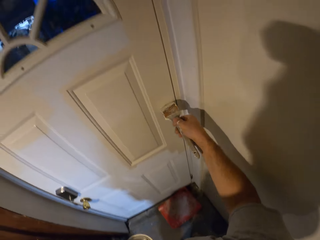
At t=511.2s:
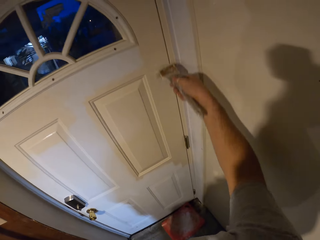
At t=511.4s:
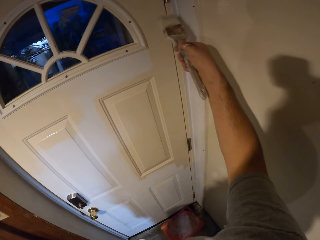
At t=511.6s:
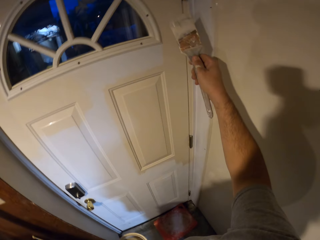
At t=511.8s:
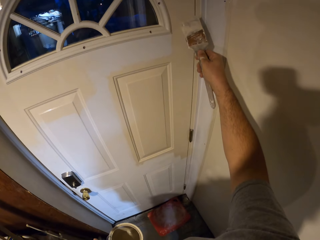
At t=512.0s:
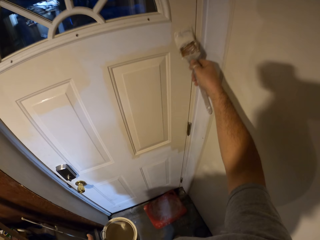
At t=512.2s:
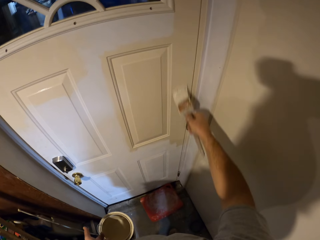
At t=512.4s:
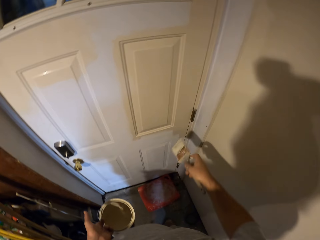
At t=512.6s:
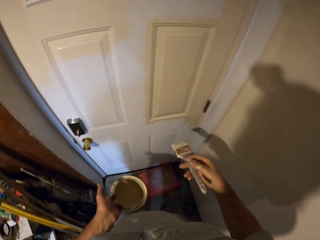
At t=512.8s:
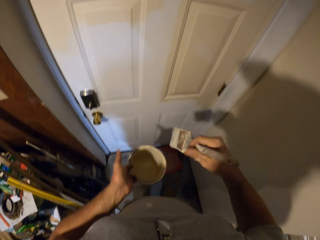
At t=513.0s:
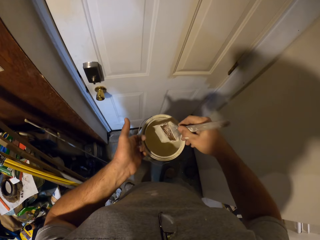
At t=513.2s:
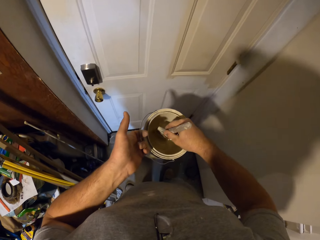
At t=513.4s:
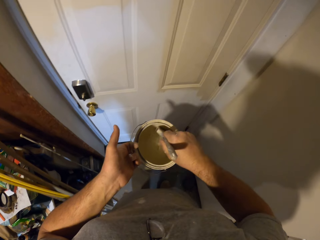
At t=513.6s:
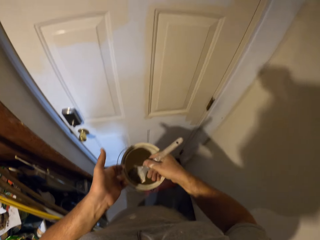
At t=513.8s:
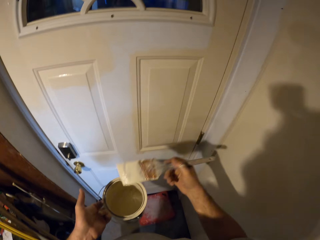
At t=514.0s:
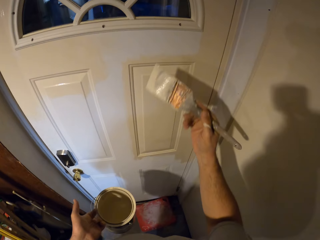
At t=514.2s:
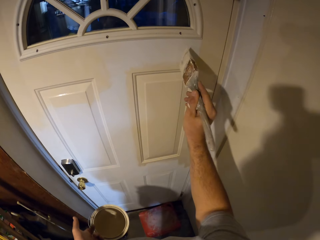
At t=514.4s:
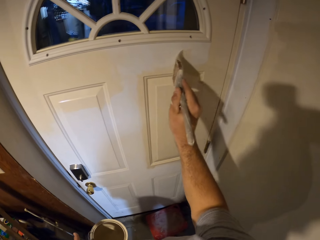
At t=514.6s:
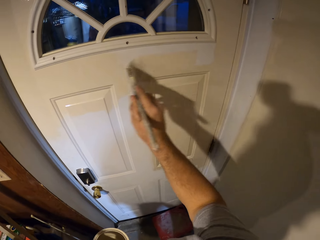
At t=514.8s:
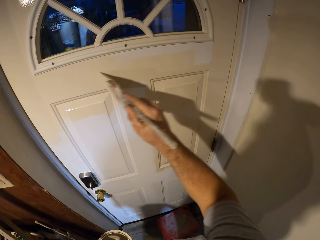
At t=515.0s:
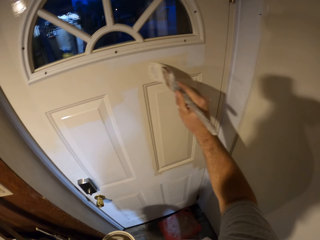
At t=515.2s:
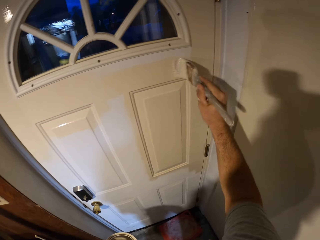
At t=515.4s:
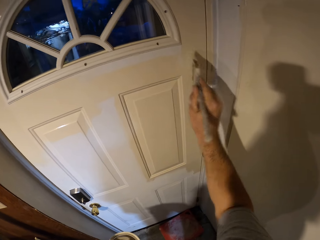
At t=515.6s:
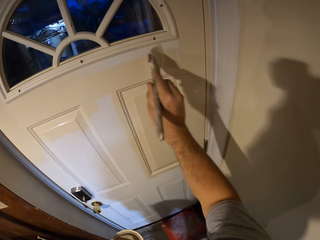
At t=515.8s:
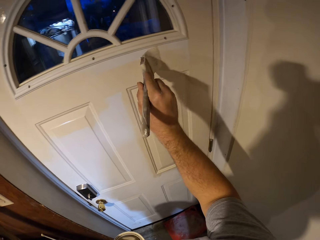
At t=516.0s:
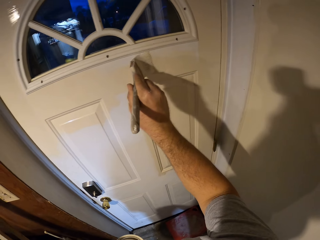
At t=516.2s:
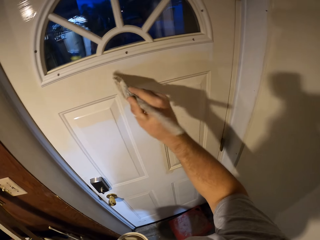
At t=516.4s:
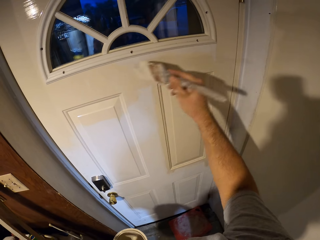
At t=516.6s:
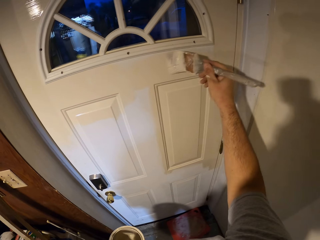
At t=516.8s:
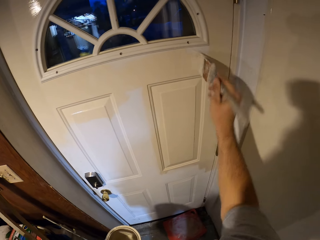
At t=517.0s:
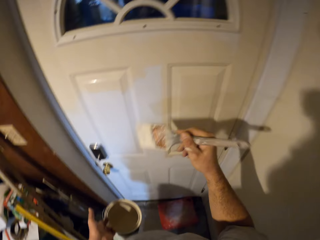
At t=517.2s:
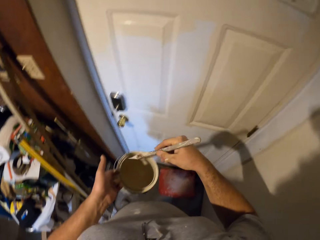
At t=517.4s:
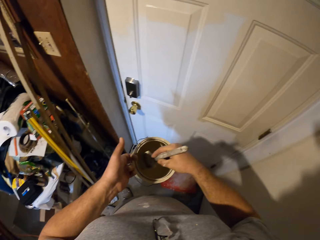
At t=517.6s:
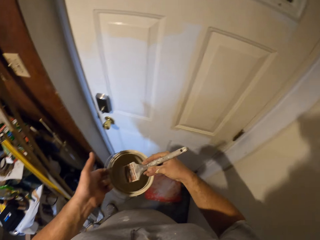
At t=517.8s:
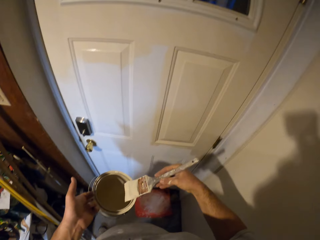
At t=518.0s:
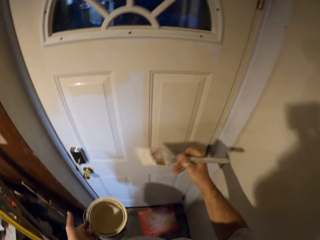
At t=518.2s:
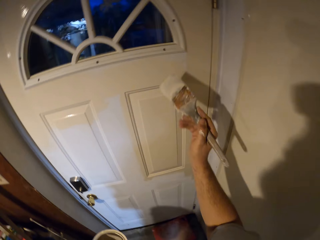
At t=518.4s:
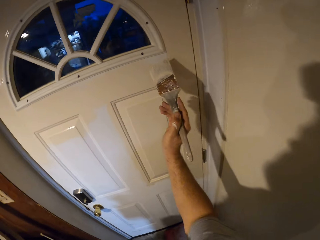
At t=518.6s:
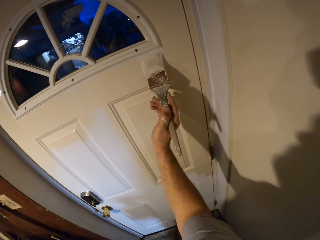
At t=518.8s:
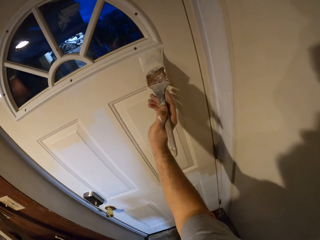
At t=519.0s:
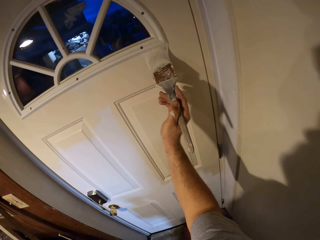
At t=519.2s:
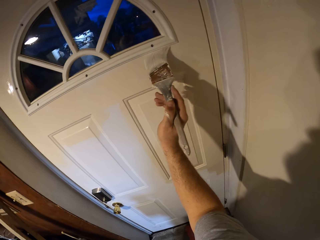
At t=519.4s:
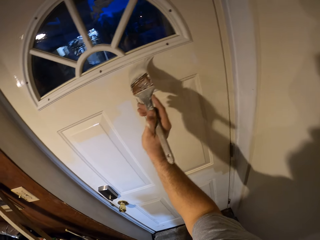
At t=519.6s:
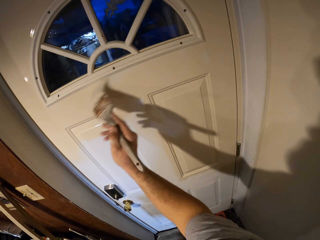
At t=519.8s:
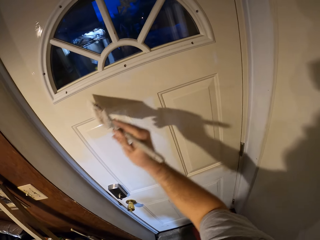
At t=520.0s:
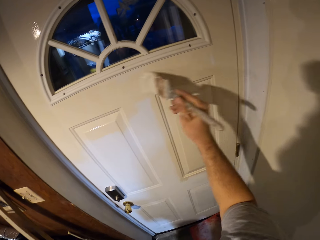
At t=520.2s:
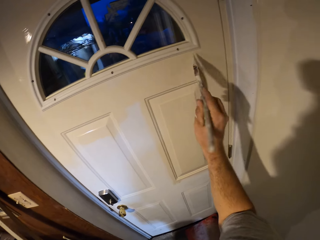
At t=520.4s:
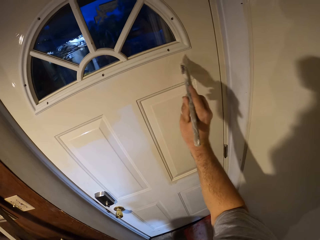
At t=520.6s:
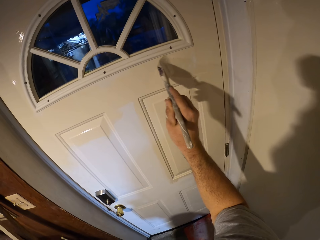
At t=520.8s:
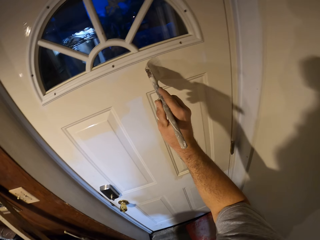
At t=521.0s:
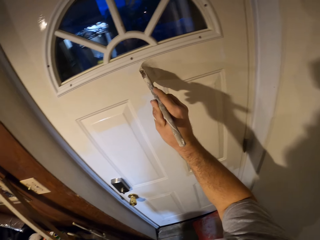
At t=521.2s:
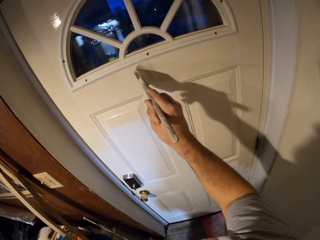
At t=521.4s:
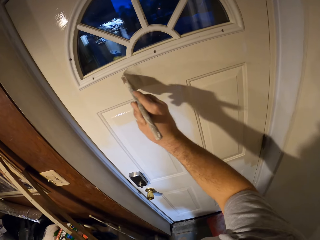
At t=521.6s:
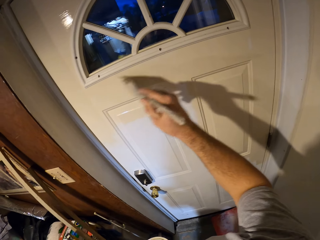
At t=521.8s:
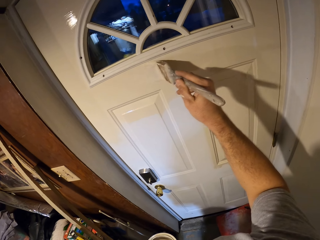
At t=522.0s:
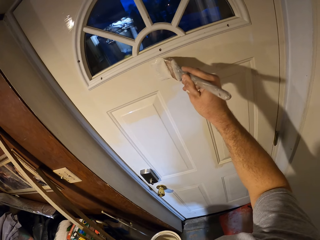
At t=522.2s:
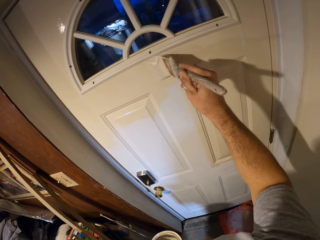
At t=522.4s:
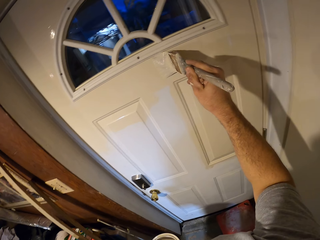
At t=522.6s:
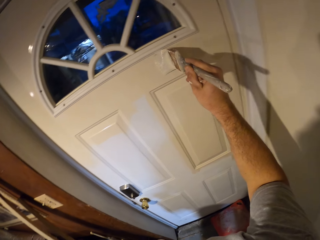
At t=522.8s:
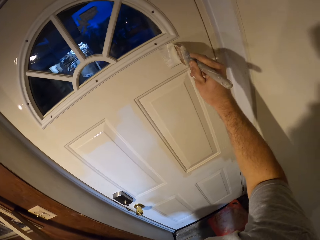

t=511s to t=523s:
The camera wearer dips the paint brush into the paint container. They paint the door with the paint brush. They dip the paint brush into the paint container. They paint the door with the paint brush.

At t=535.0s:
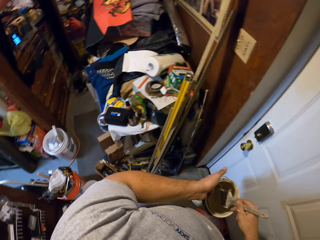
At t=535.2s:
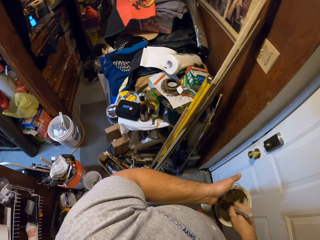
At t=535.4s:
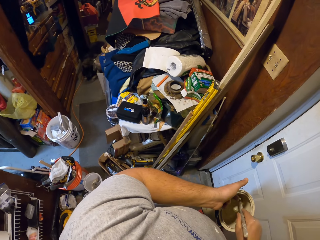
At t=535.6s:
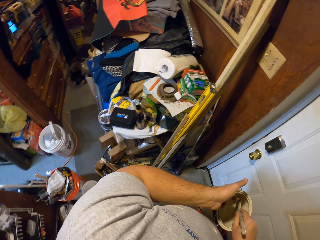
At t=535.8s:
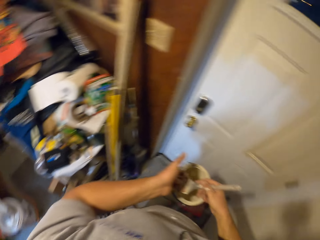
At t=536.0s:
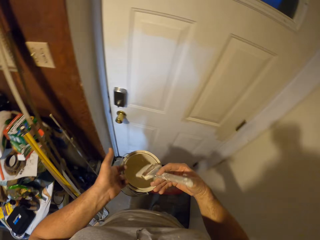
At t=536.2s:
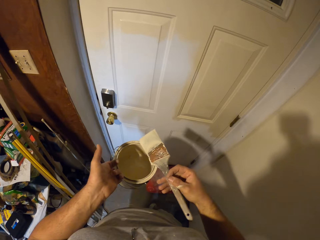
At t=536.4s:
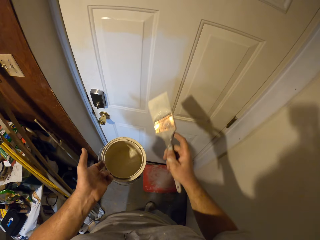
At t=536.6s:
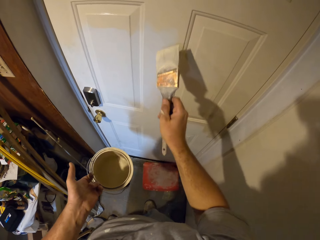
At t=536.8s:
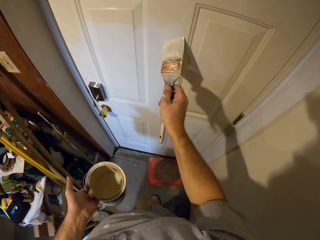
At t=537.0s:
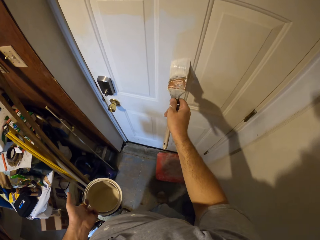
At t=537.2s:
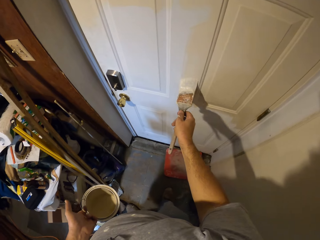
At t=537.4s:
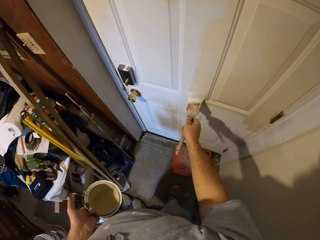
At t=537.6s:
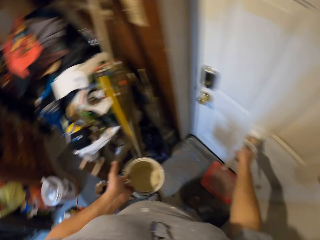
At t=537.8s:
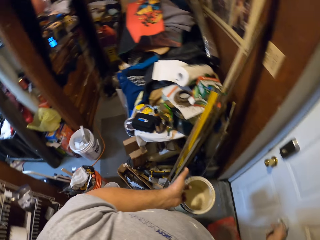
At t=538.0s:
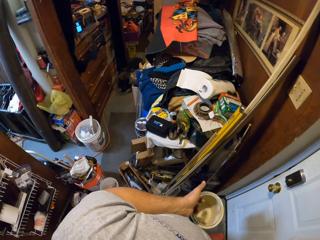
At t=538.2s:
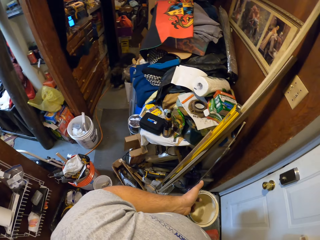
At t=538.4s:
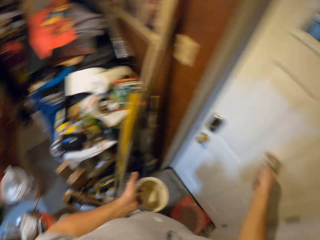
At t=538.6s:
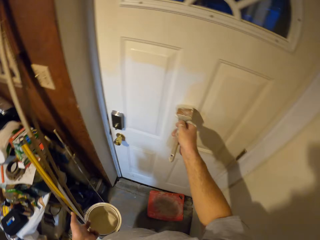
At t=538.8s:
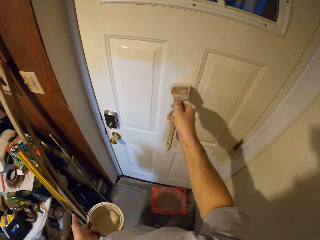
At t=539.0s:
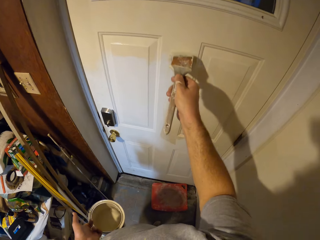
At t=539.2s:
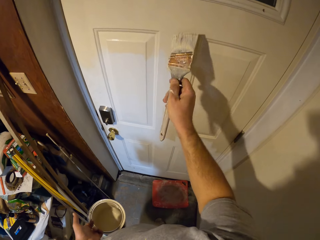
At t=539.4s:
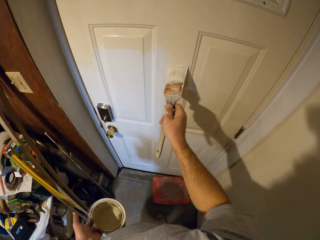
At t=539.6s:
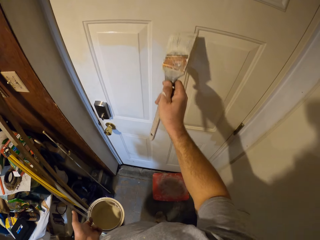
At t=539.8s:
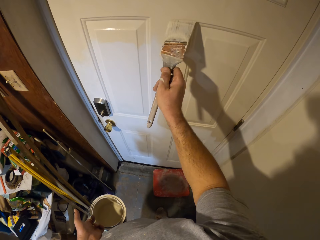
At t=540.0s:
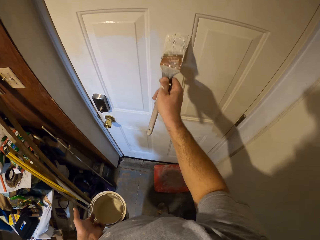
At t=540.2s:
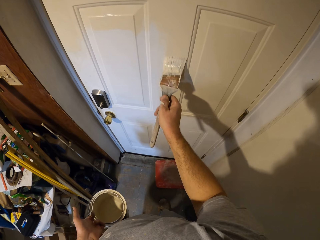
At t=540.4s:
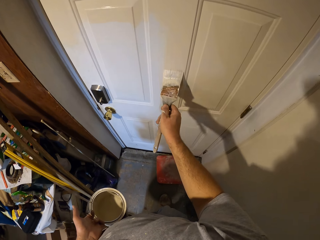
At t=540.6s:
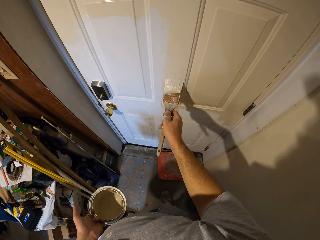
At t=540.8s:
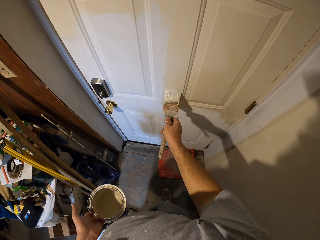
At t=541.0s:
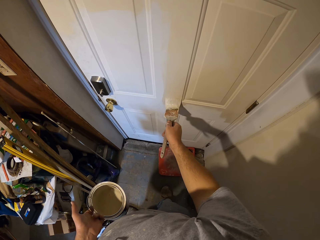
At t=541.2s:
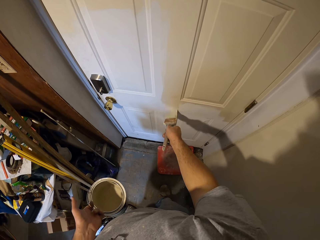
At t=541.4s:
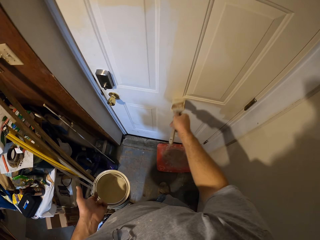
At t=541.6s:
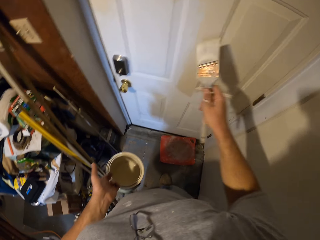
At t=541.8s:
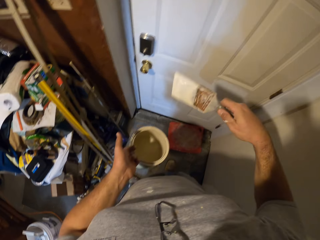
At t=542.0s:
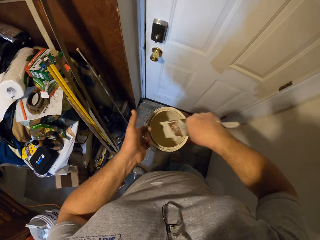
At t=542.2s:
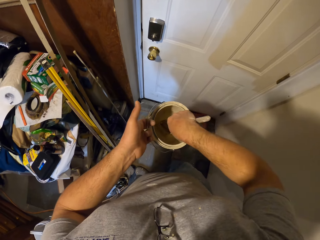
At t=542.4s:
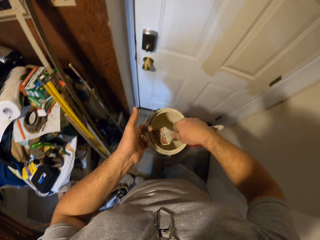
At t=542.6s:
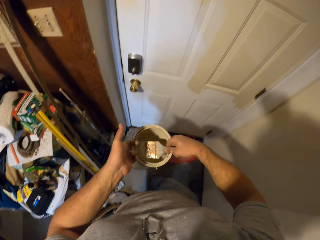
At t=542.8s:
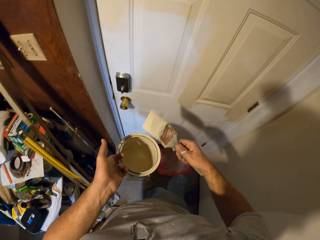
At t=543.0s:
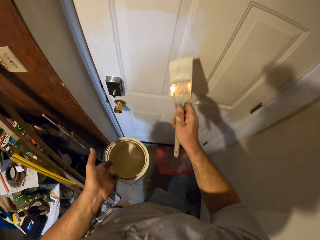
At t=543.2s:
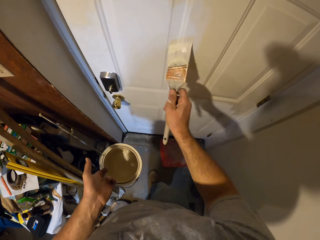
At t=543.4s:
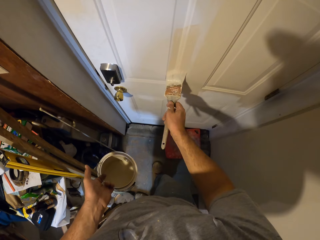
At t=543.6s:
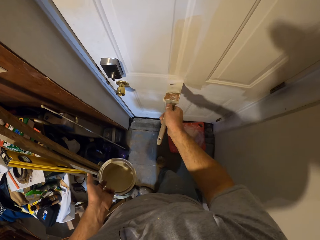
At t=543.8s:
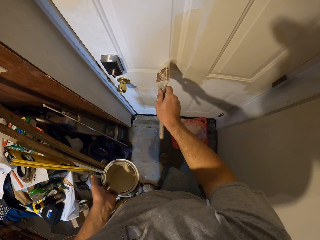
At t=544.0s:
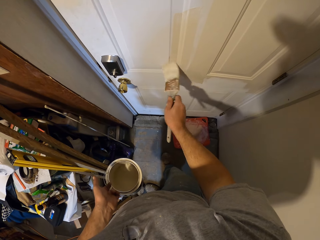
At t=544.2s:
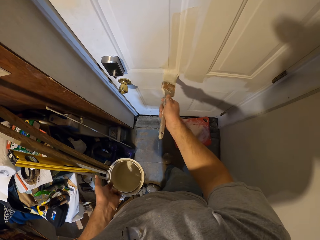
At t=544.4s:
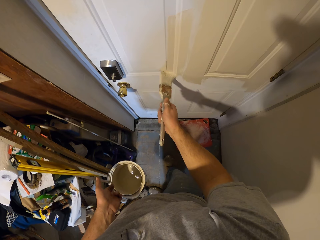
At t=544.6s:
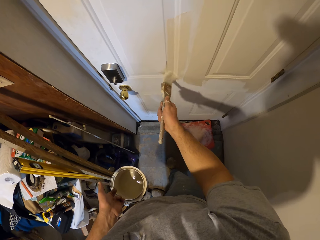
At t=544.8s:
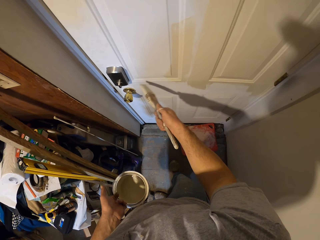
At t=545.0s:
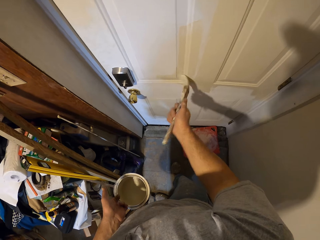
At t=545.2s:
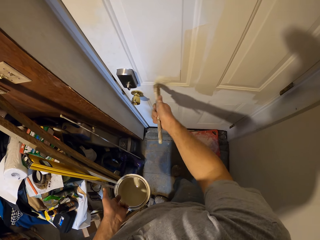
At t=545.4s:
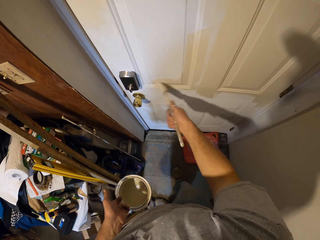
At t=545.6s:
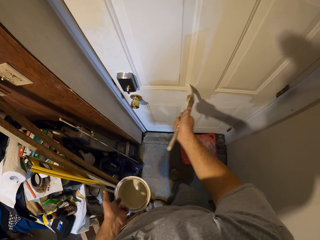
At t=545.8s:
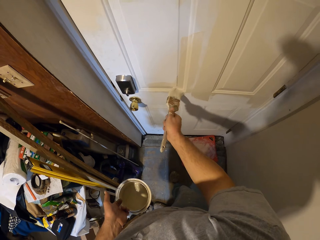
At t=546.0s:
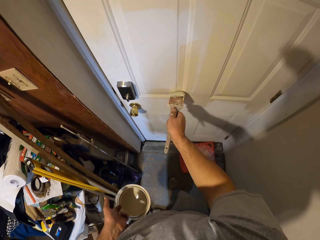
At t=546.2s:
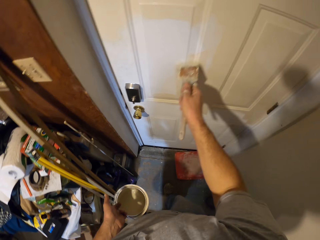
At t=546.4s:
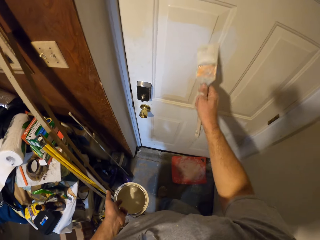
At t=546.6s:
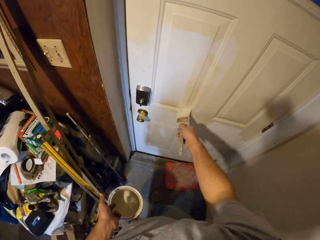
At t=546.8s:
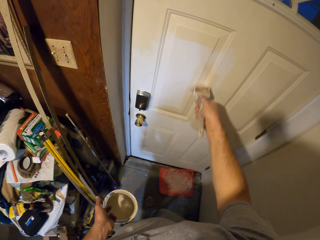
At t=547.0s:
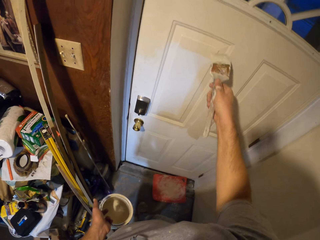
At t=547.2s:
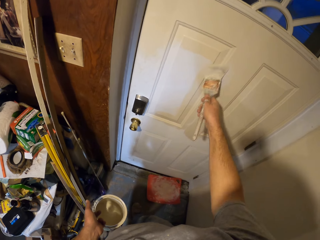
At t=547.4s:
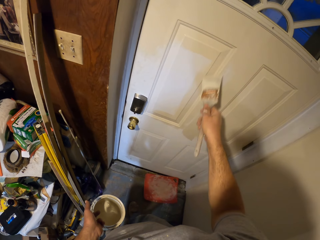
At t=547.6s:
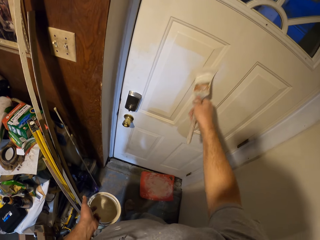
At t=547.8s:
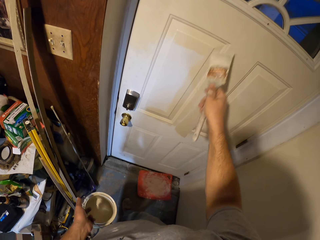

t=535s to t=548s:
The camera wearer dips the paint brush into the paint container. They paint the door with the paint brush. They dip the paint brush into the paint container. They paint the door with the paint brush.
